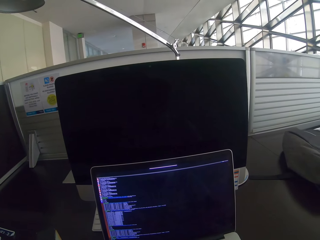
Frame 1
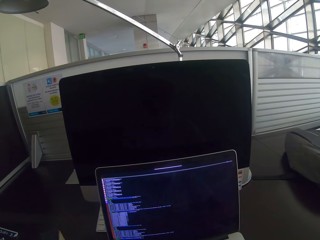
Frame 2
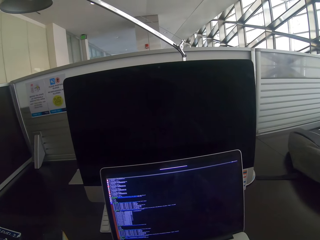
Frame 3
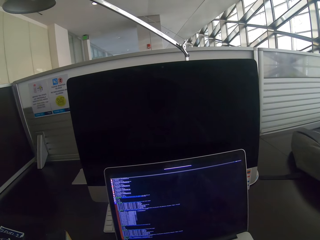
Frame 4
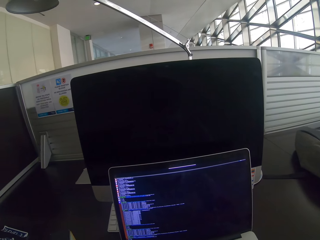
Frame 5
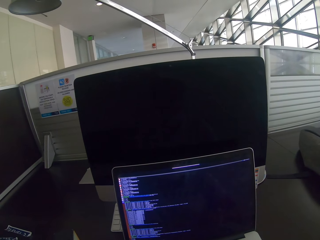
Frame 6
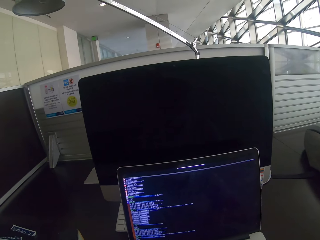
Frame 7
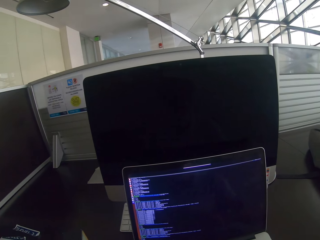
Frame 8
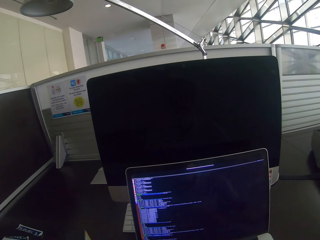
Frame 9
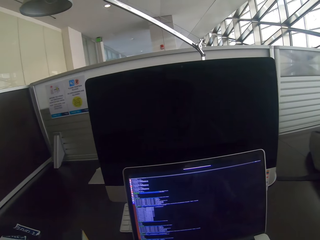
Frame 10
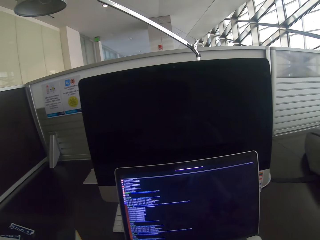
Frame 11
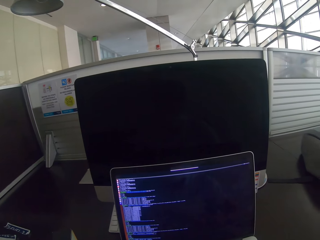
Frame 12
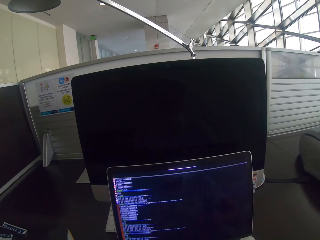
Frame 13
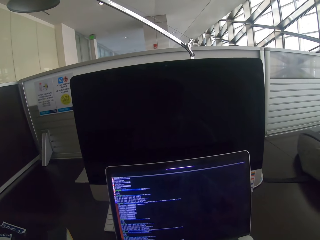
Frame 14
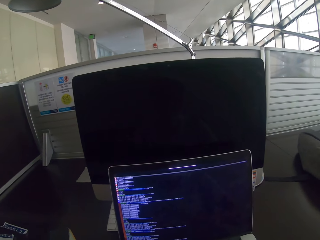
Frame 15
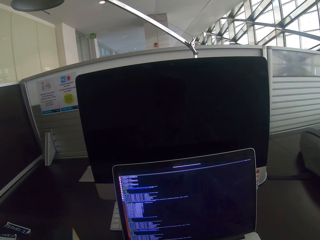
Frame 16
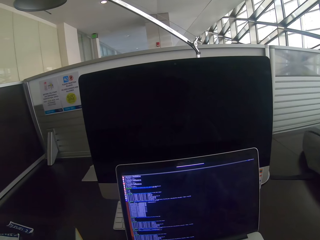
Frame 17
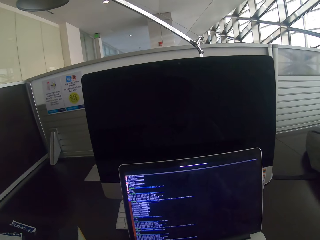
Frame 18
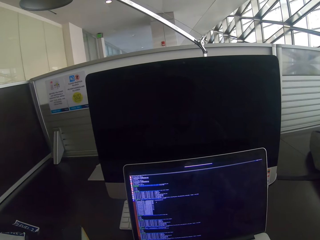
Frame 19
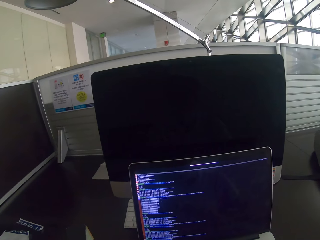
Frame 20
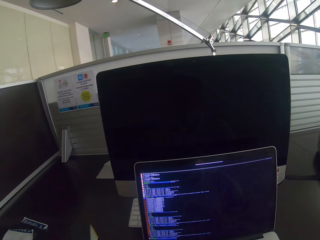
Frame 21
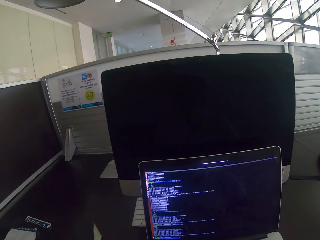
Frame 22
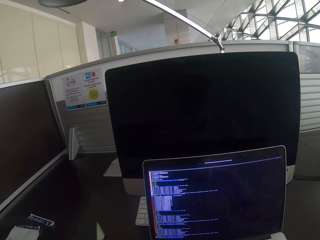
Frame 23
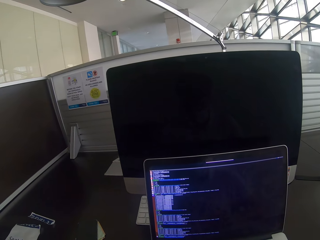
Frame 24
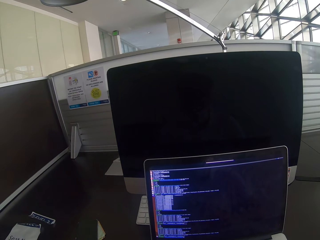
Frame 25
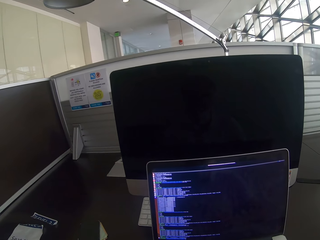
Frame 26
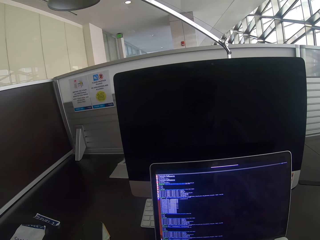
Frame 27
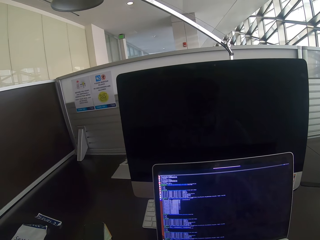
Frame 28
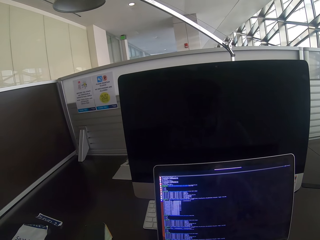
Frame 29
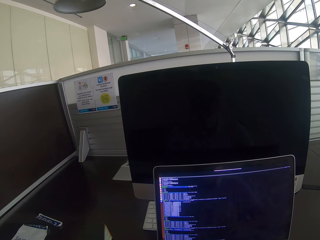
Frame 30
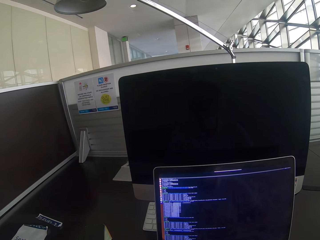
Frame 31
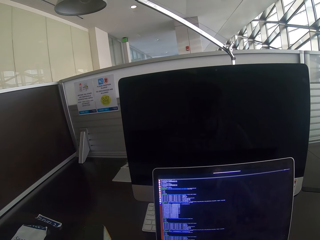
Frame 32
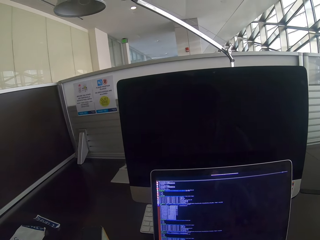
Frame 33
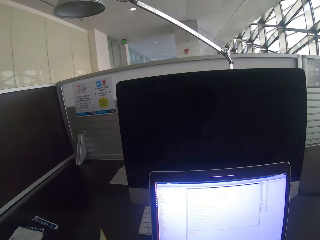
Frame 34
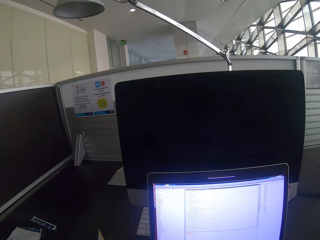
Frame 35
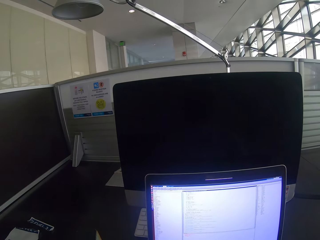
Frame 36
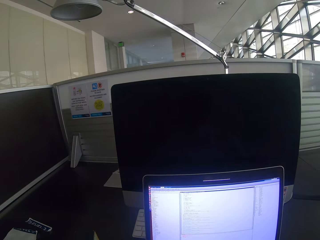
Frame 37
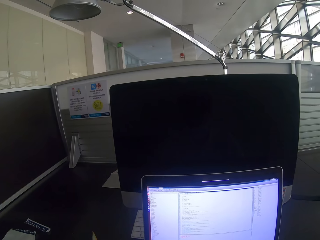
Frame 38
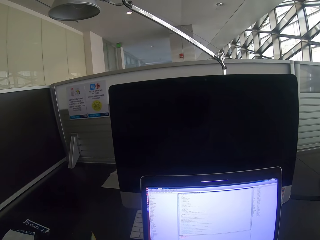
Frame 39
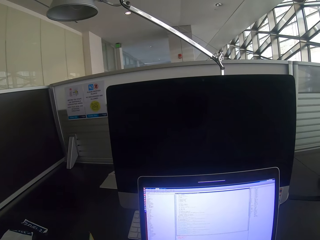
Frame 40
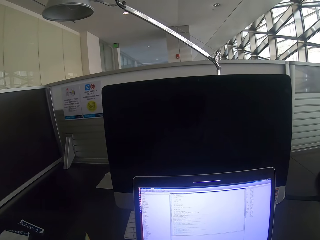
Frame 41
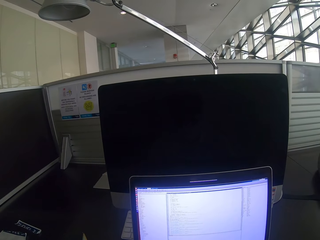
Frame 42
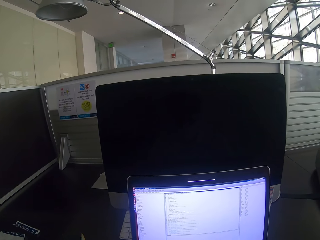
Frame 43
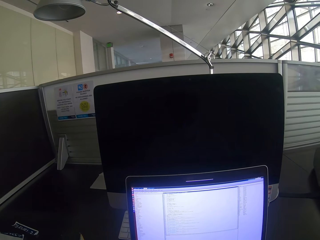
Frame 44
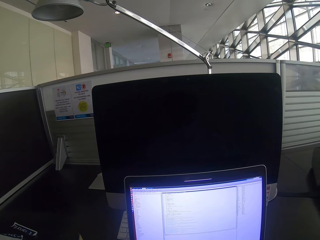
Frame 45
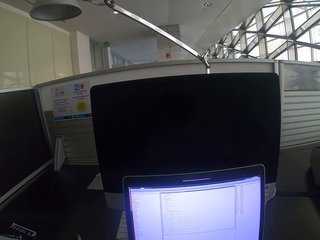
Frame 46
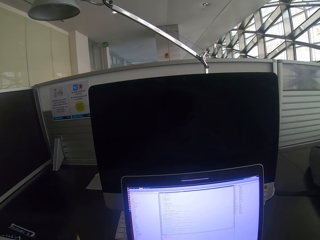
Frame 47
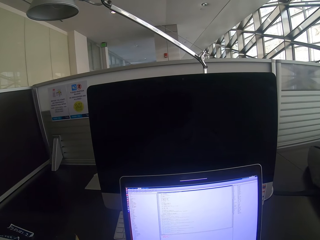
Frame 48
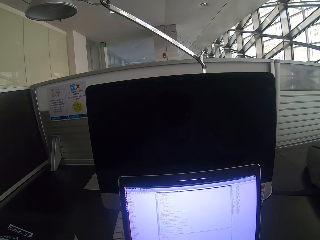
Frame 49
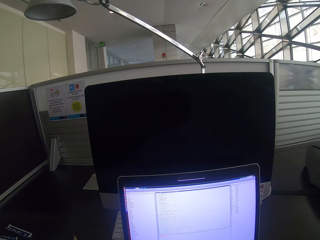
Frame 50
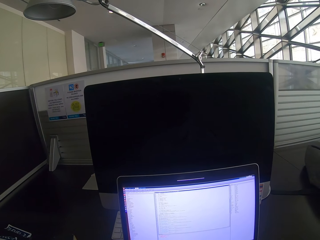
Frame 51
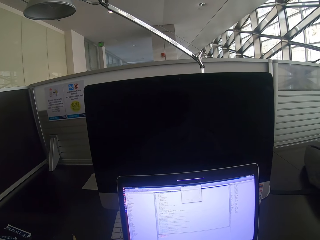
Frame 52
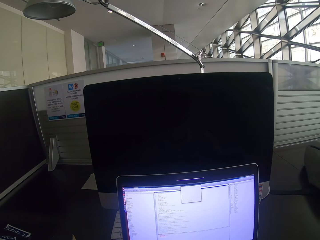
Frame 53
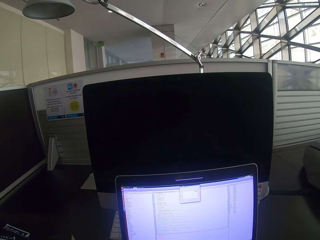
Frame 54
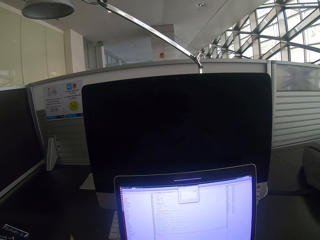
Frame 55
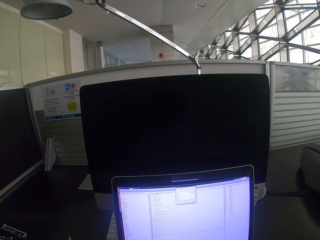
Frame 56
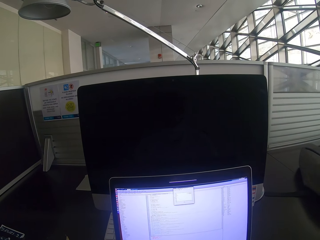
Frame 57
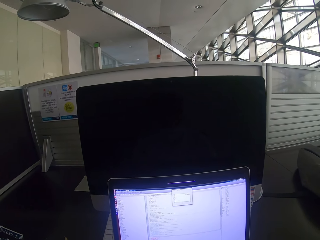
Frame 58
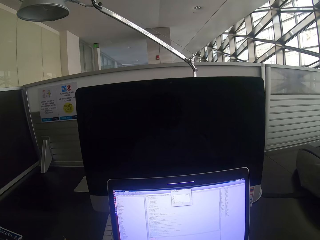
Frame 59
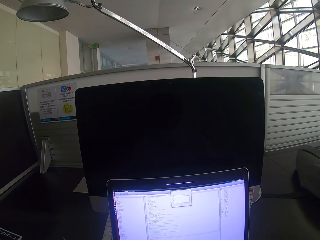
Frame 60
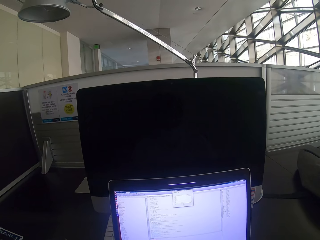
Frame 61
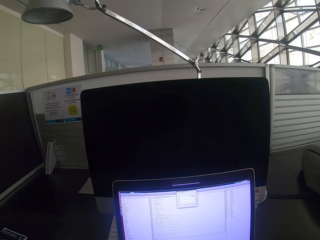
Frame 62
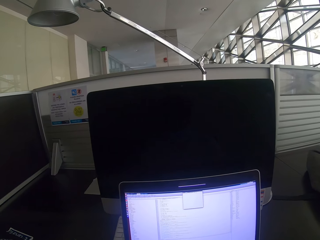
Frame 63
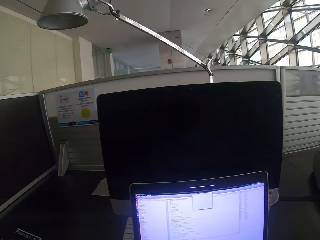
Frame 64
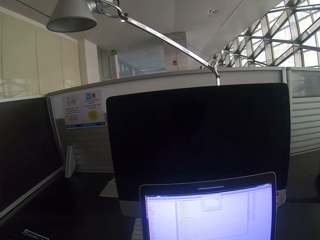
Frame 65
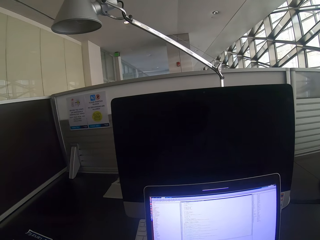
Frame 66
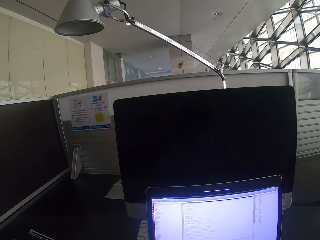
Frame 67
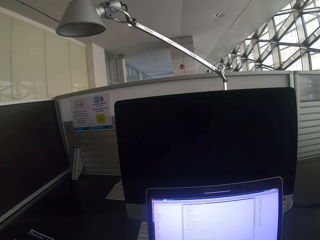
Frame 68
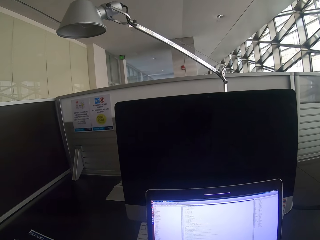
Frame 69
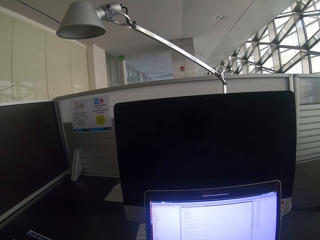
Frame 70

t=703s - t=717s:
The camera wearer scrolls the mouse. They stare at the laptop. They scroll the mouse. They stare at the laptop. They scroll the mouse. They stare at the laptop. They scroll the mouse.

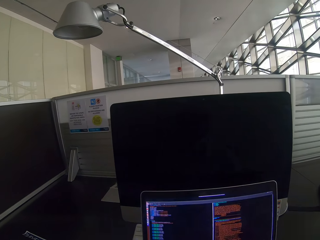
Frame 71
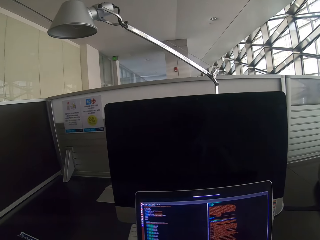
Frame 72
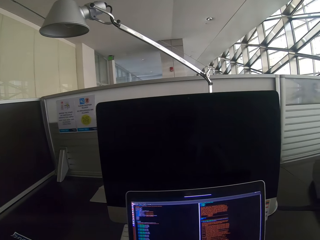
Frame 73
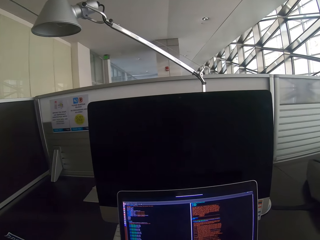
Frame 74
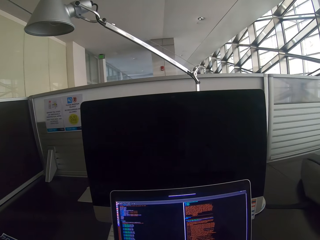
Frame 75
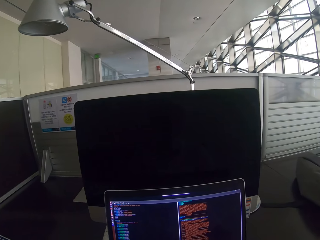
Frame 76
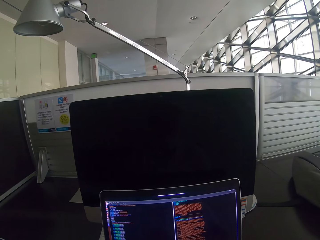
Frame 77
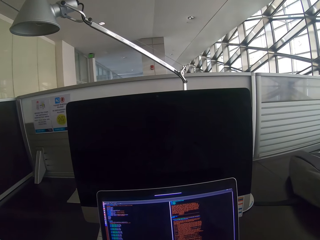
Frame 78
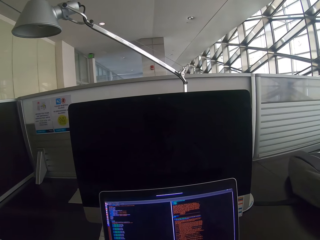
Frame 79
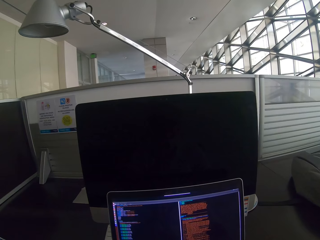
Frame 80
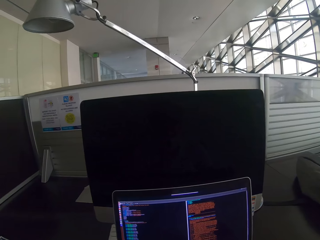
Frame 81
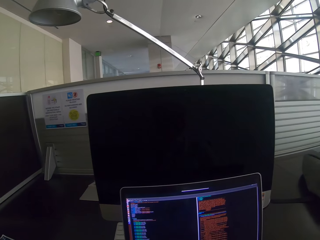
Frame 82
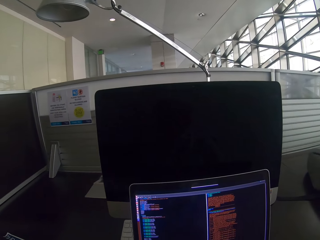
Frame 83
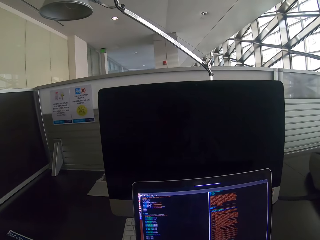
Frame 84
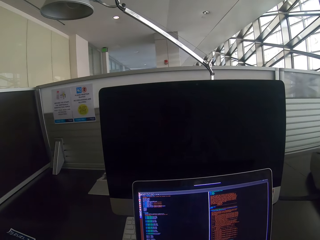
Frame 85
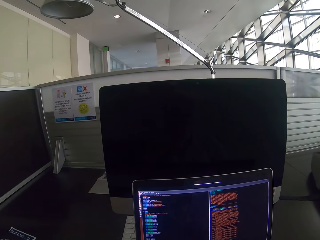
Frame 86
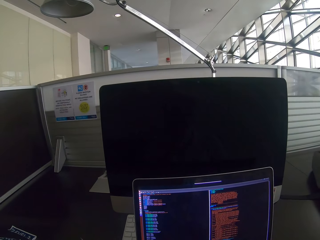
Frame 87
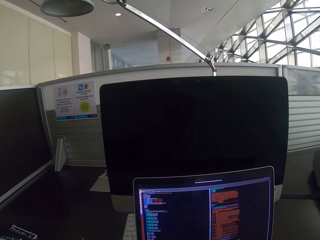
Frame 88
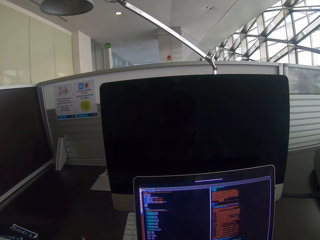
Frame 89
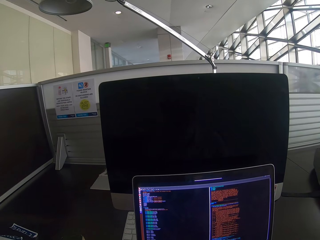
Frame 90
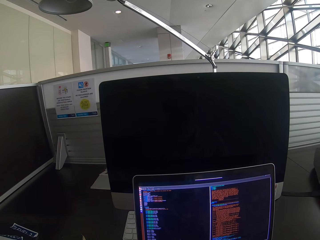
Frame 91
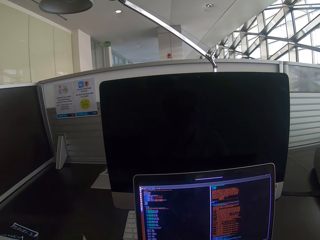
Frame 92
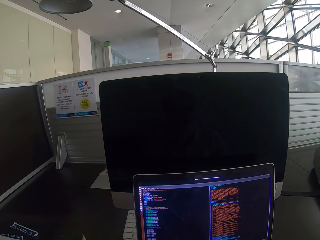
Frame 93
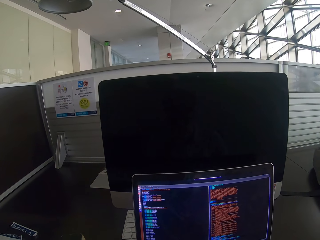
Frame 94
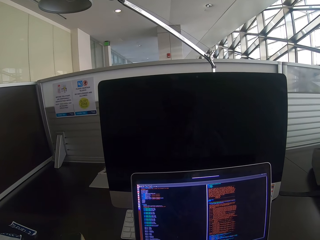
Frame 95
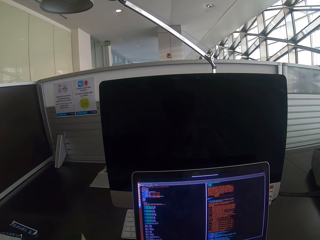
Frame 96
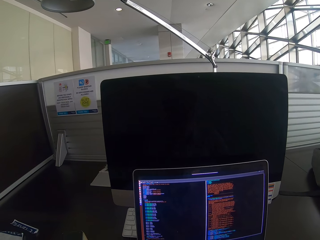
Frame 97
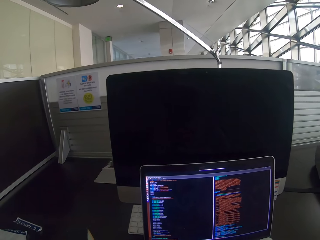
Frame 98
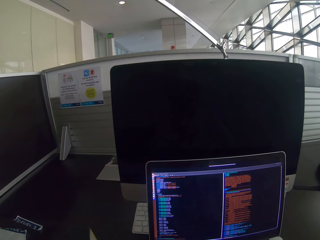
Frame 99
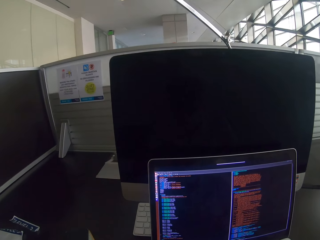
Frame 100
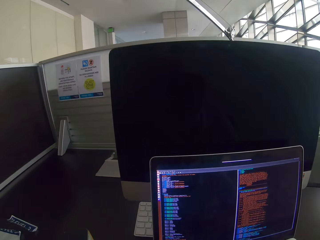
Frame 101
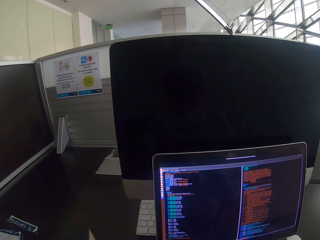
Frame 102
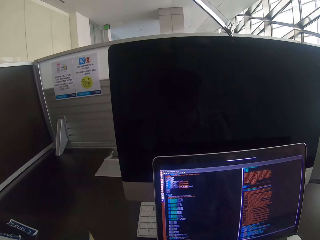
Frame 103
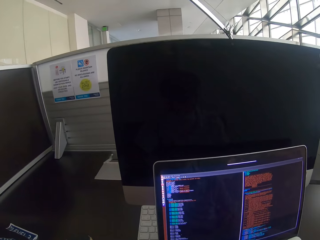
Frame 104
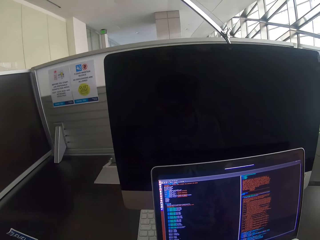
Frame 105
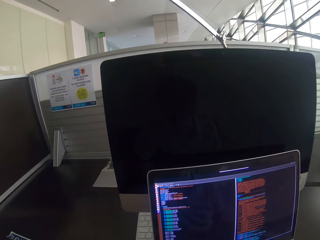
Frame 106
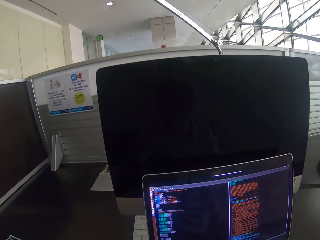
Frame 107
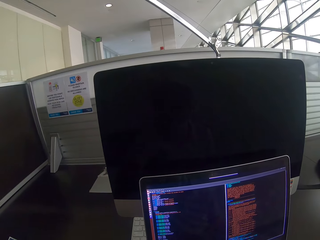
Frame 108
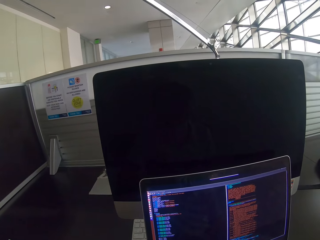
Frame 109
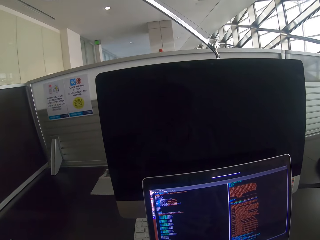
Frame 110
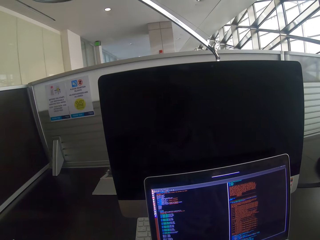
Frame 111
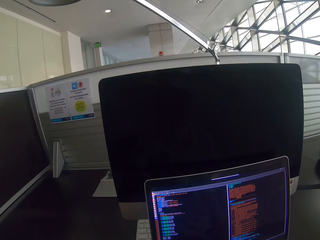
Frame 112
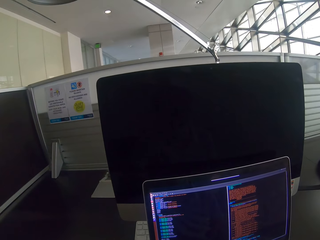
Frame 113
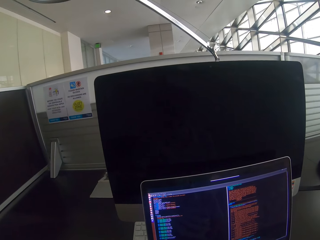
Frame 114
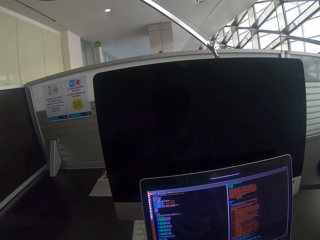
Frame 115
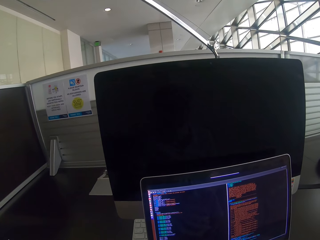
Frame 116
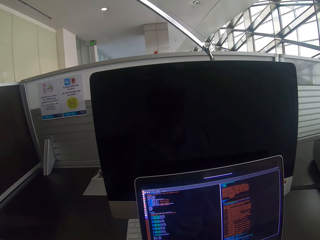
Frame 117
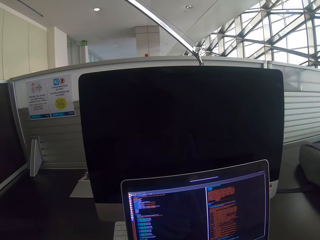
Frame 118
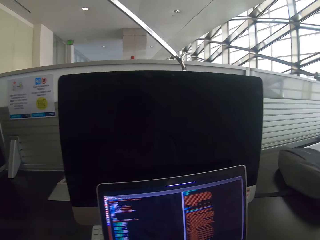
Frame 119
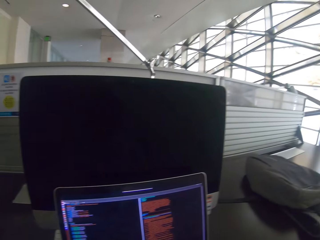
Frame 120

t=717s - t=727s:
The camera wearer stares at the laptop.
